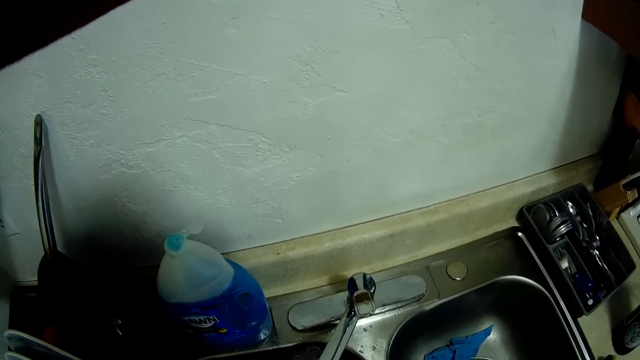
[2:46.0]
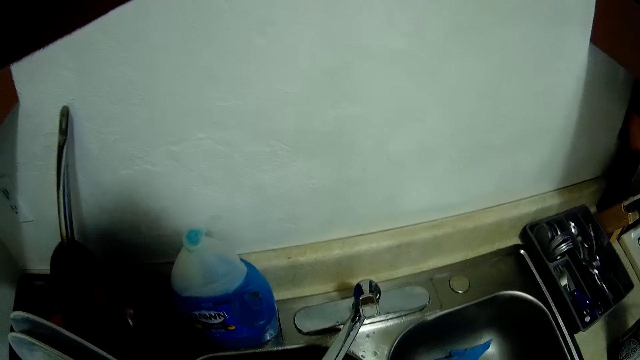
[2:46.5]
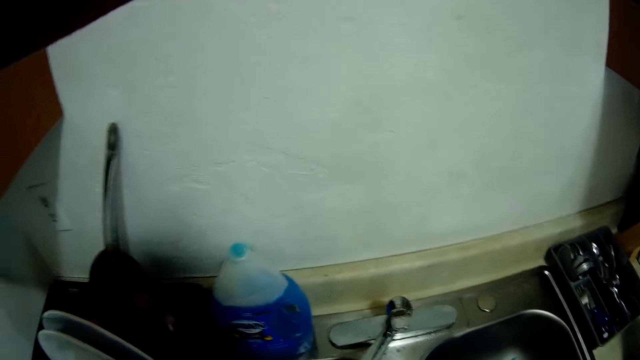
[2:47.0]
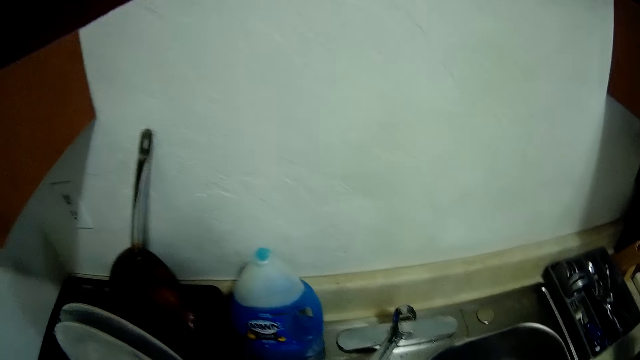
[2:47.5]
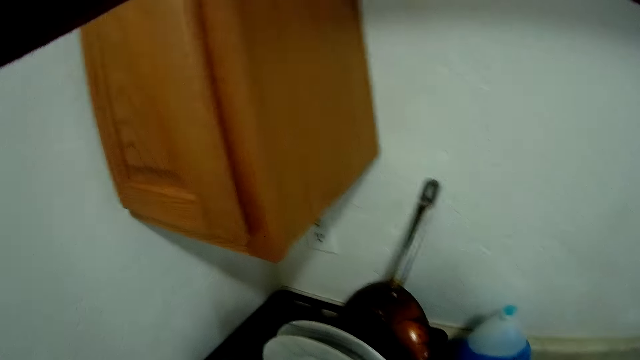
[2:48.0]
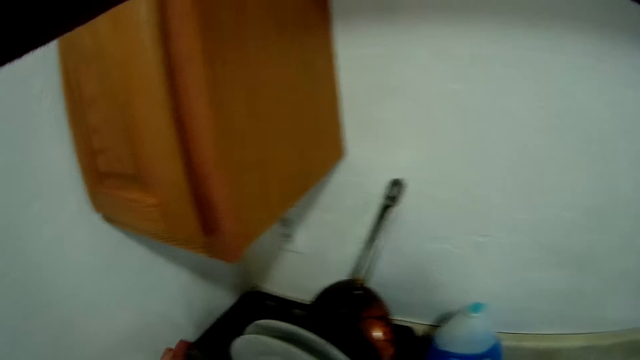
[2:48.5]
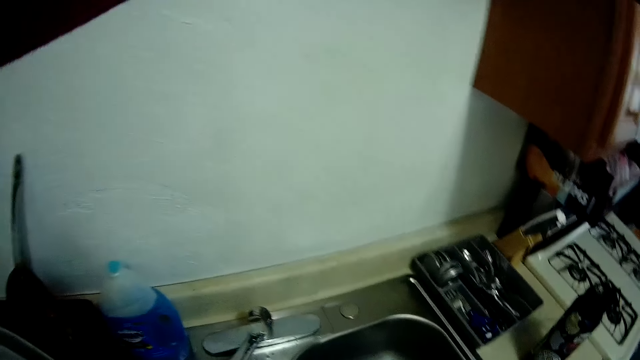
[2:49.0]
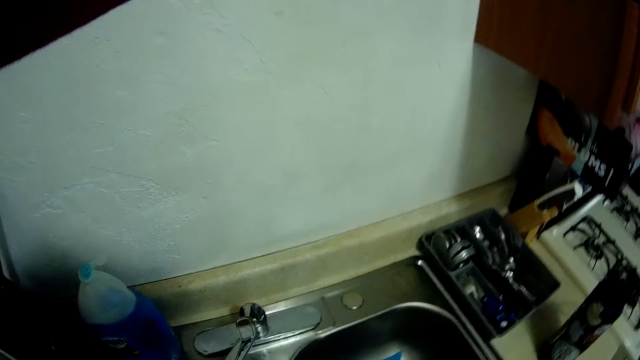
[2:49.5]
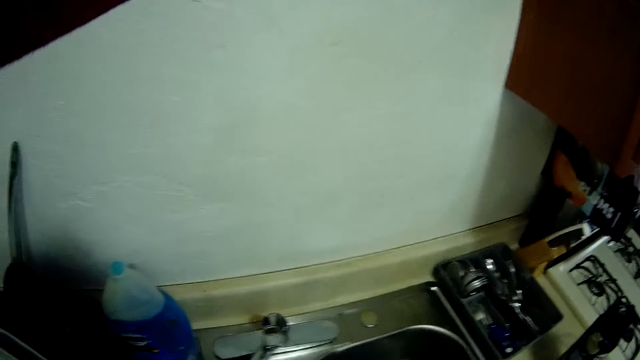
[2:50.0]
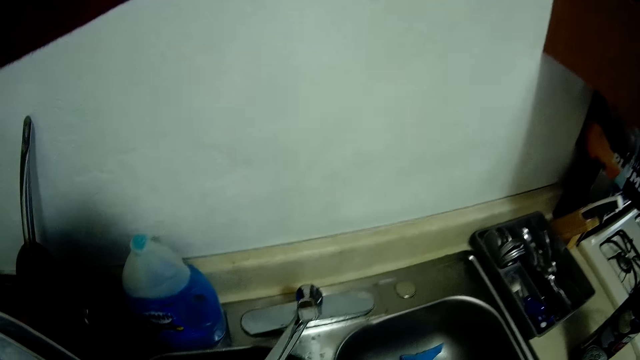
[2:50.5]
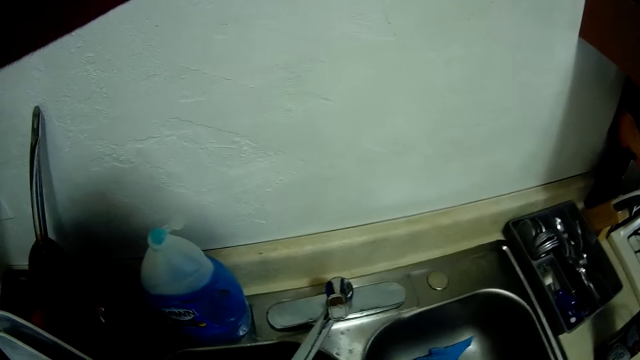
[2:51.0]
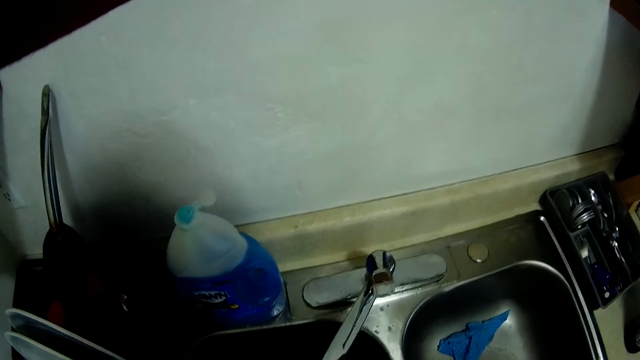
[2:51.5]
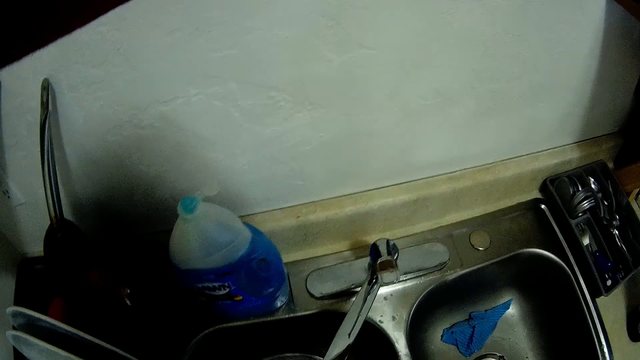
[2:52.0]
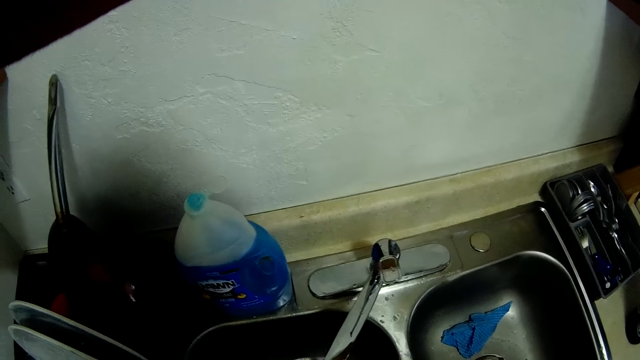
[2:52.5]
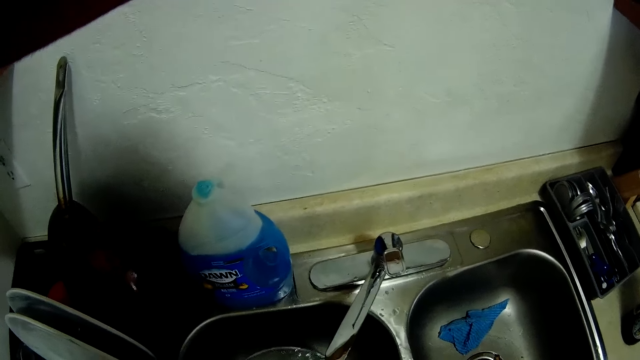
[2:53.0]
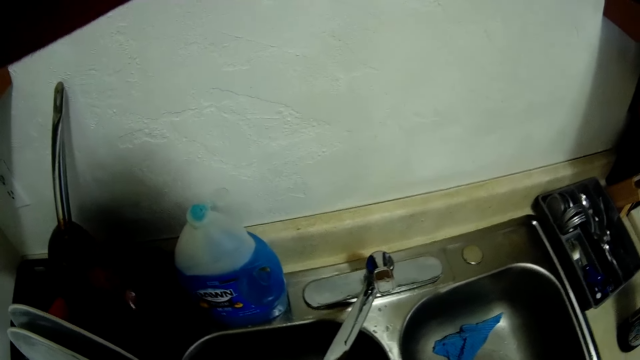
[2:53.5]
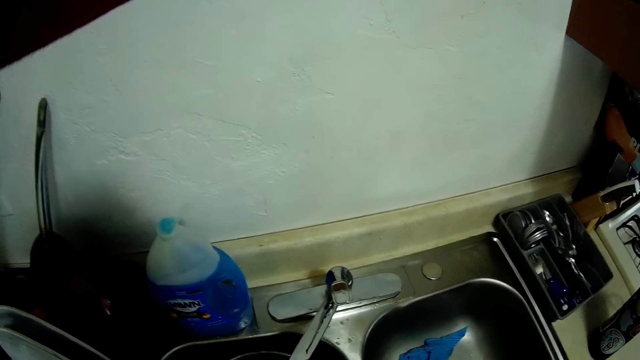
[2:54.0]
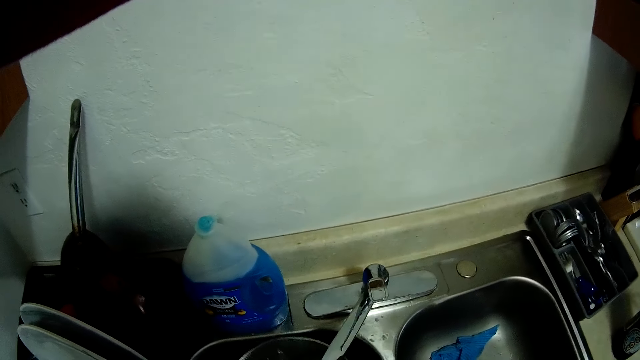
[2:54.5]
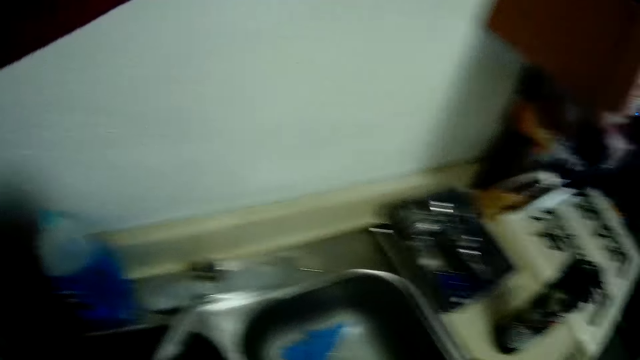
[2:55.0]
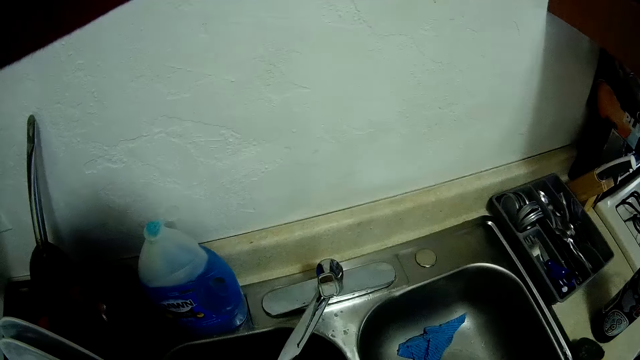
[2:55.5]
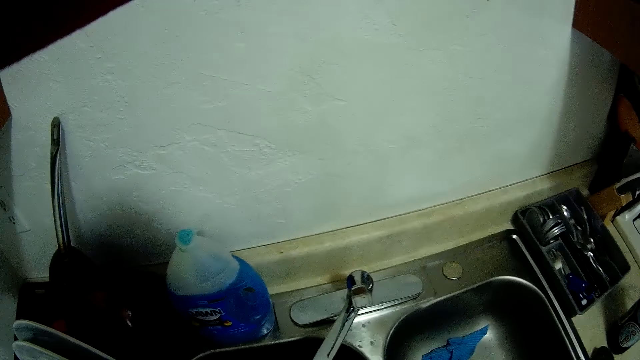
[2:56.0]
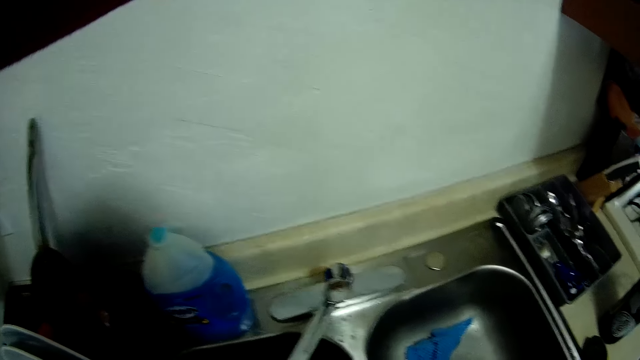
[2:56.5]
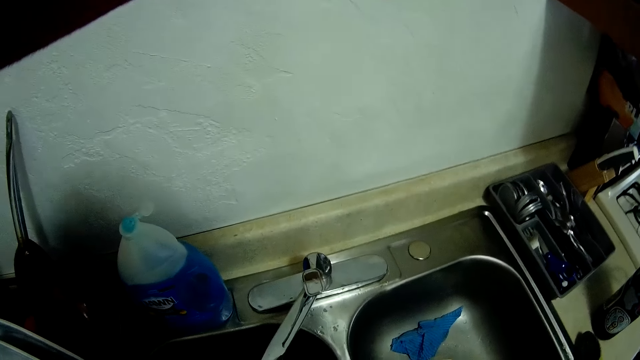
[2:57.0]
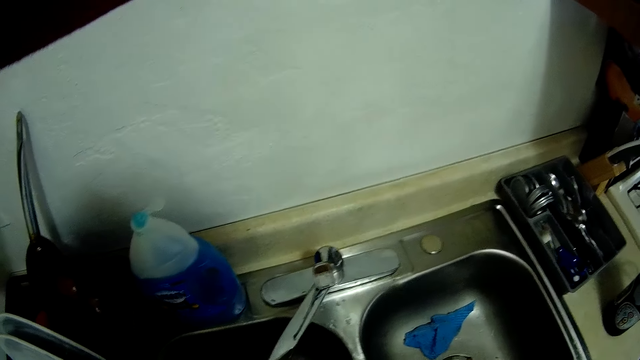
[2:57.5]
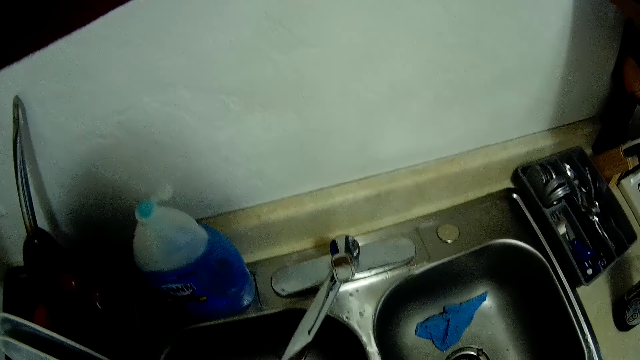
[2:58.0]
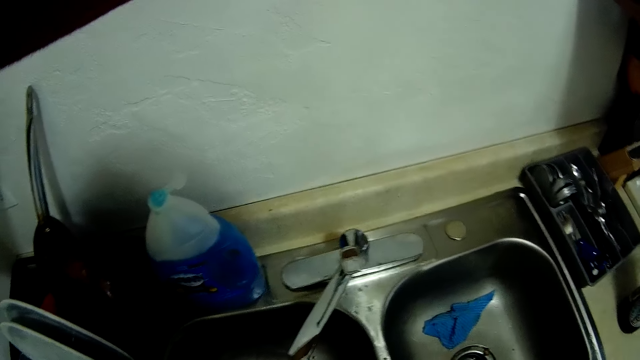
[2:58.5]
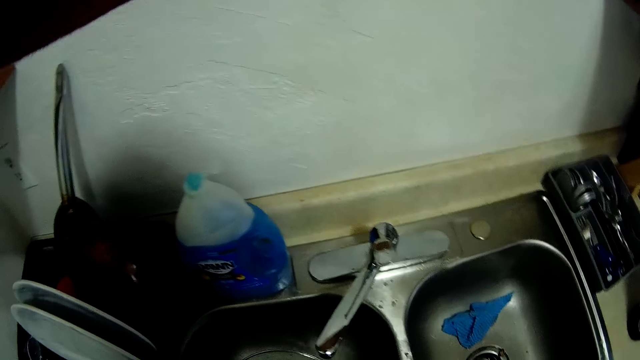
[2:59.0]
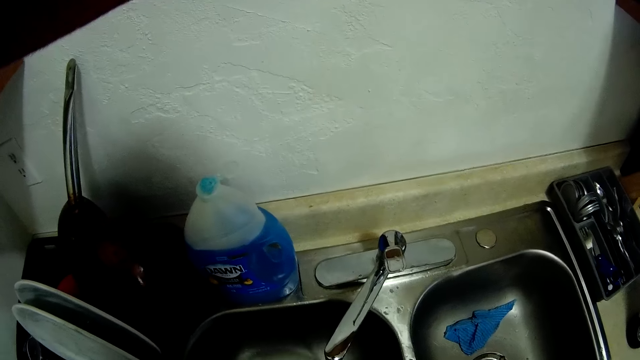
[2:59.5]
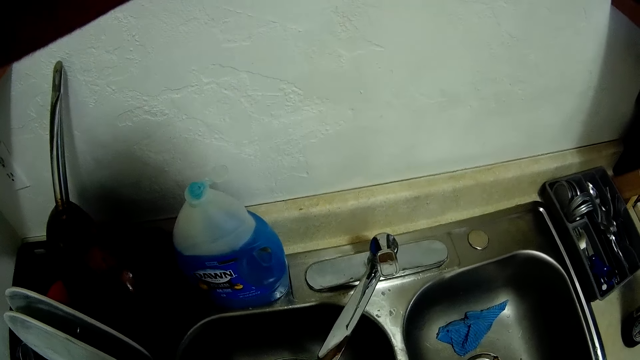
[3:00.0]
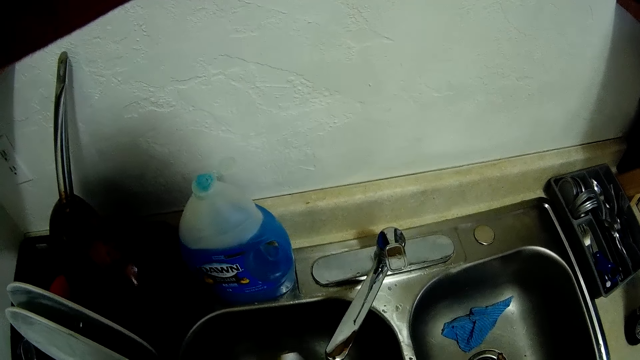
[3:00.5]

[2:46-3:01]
The camera wearer puts the fork on the rack. They rinse a pot cover with water from the tap. They wash the lid. They take the washing brush.

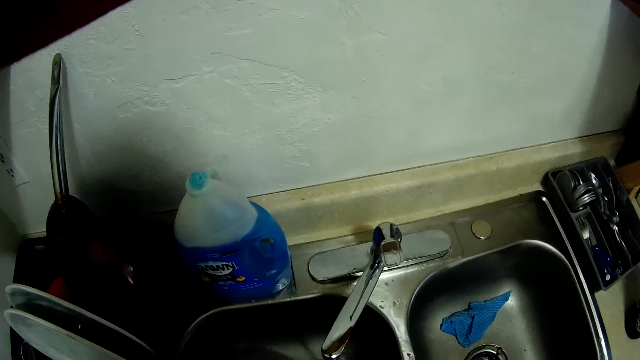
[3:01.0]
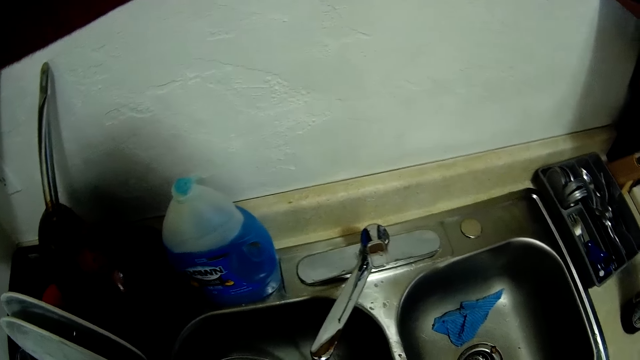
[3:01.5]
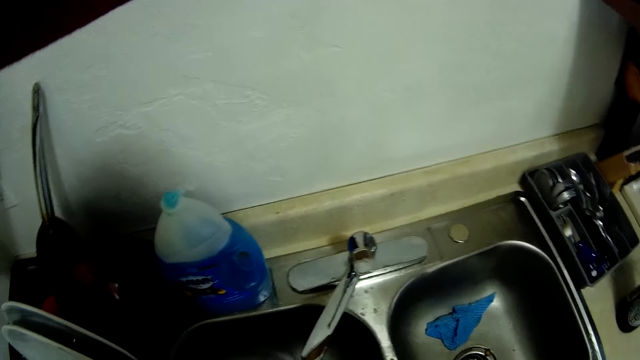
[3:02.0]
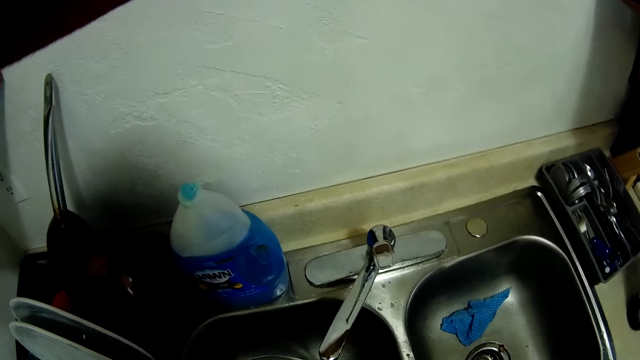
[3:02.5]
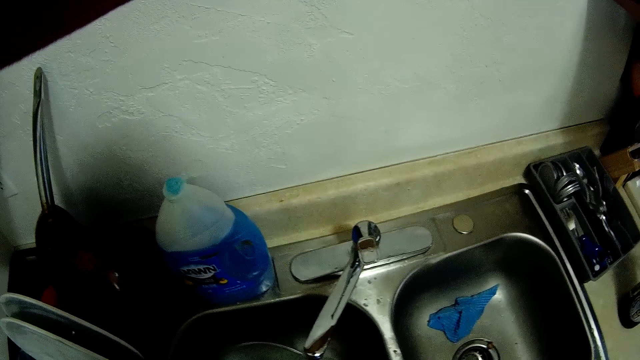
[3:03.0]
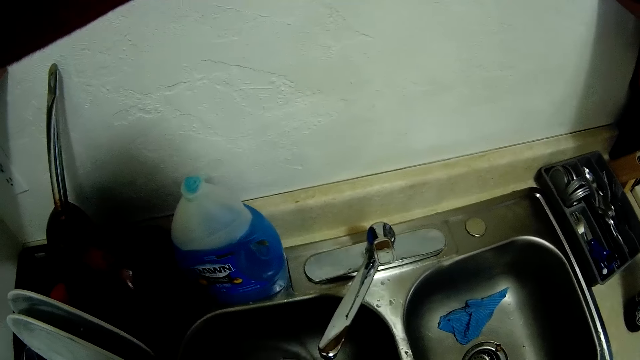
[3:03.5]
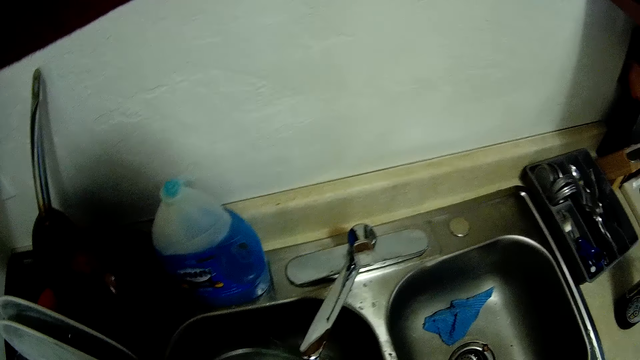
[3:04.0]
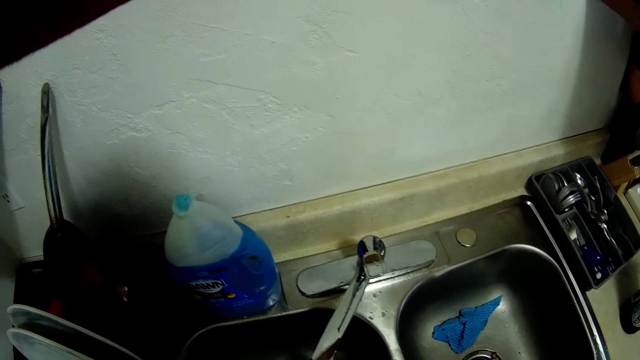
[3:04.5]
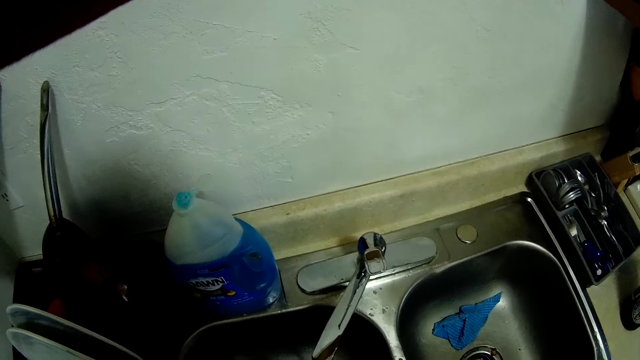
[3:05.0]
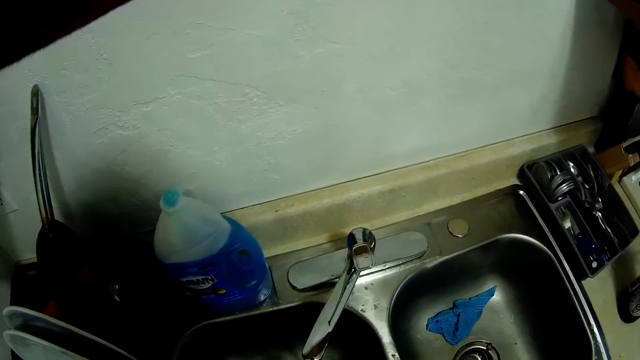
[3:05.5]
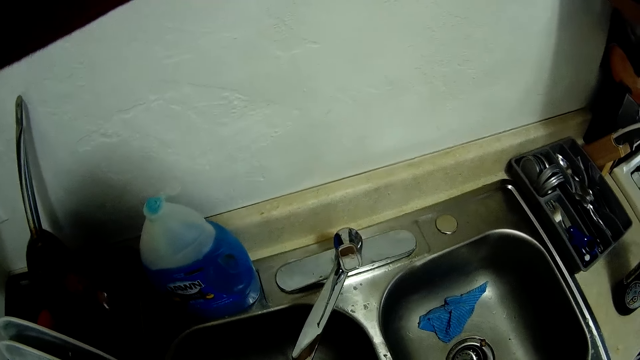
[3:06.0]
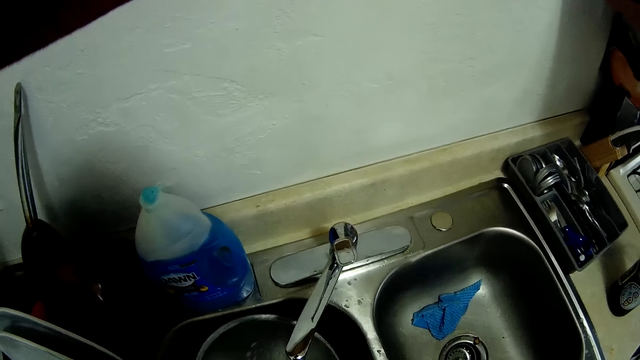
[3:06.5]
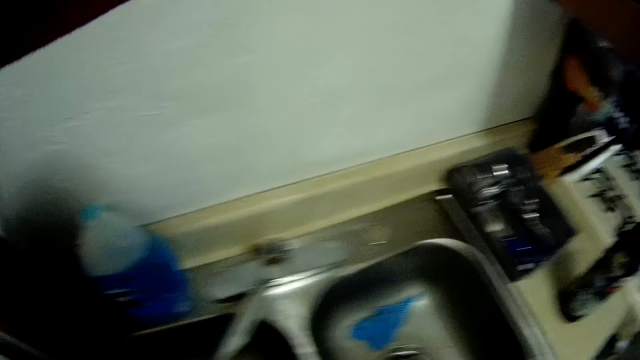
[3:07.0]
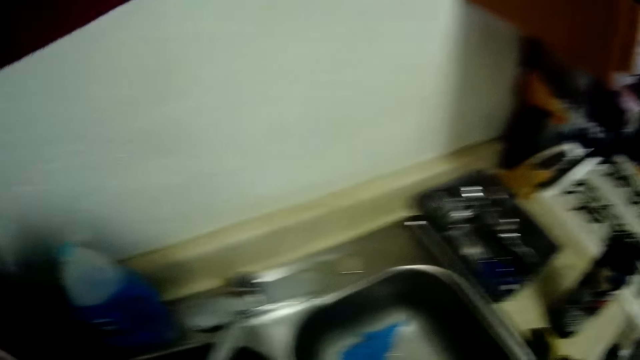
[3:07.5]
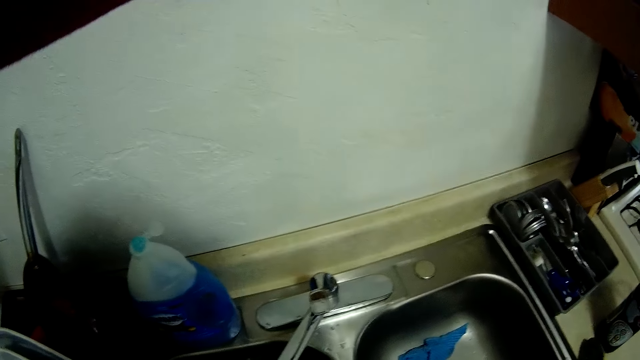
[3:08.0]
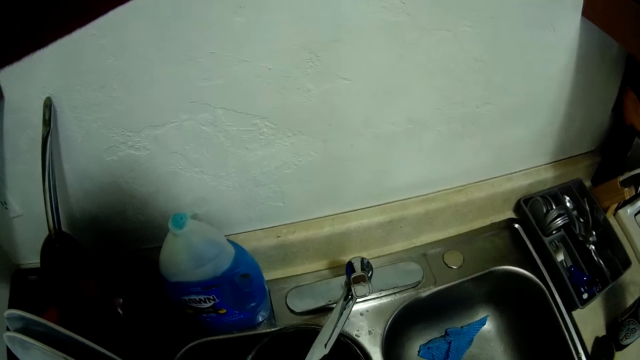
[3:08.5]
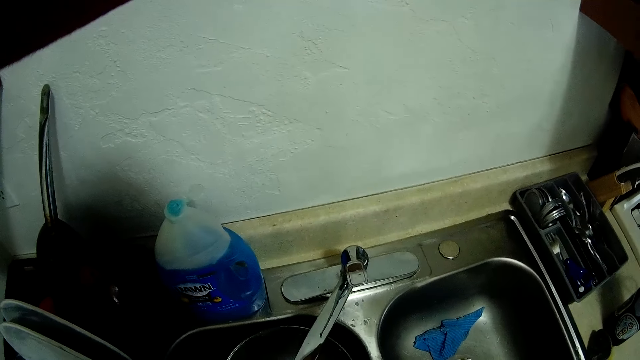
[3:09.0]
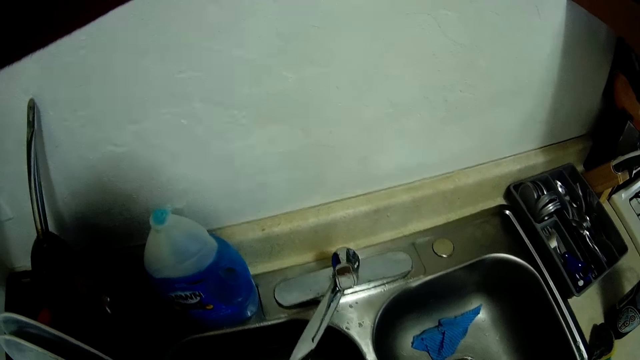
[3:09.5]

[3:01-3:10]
The camera wearer puts the washing brush on the sink.
